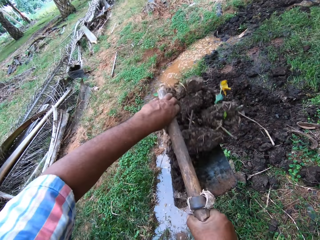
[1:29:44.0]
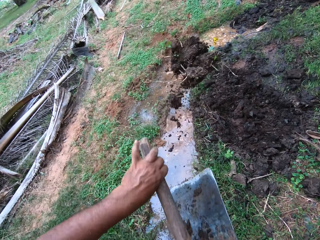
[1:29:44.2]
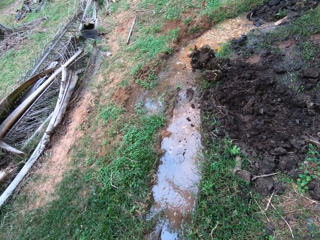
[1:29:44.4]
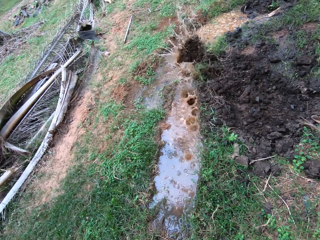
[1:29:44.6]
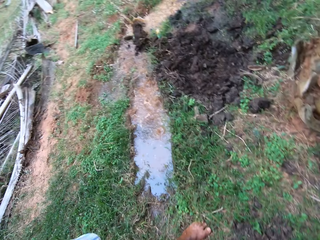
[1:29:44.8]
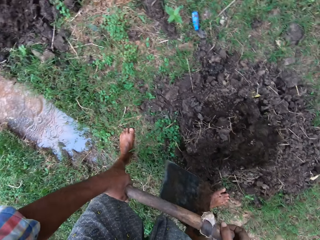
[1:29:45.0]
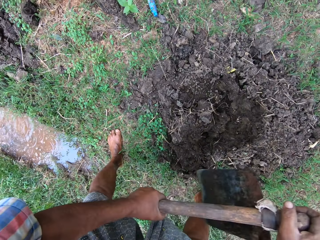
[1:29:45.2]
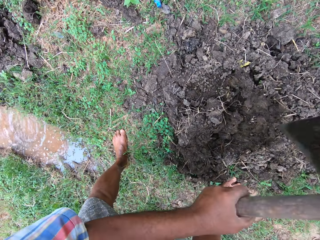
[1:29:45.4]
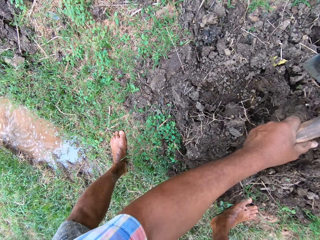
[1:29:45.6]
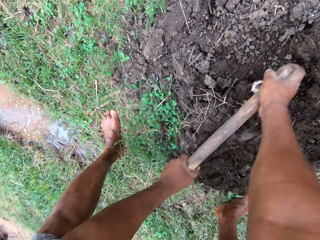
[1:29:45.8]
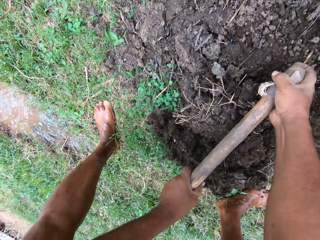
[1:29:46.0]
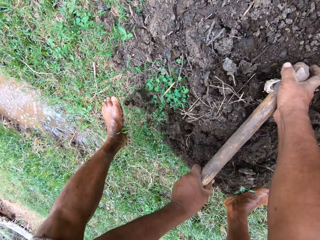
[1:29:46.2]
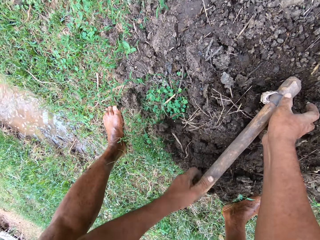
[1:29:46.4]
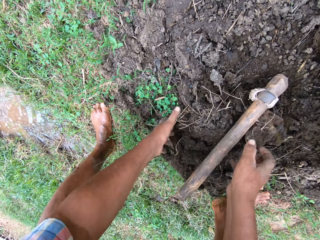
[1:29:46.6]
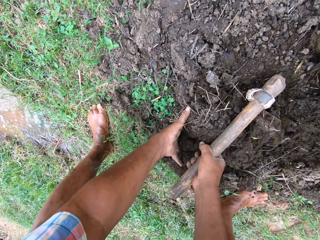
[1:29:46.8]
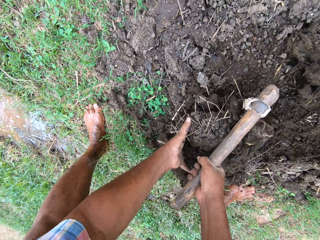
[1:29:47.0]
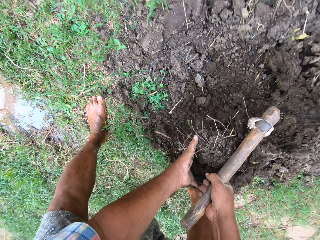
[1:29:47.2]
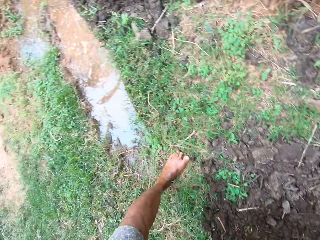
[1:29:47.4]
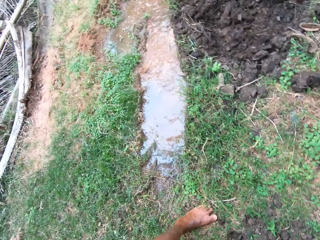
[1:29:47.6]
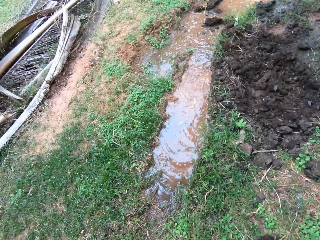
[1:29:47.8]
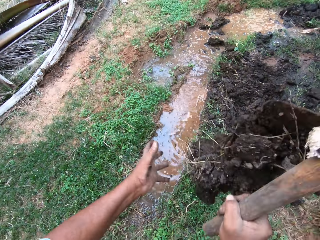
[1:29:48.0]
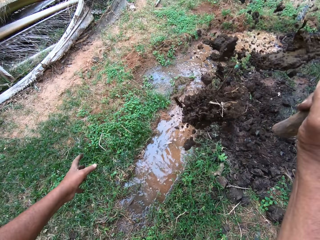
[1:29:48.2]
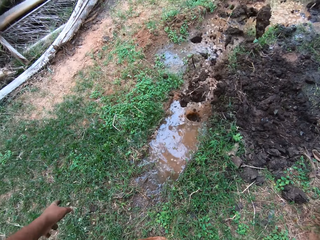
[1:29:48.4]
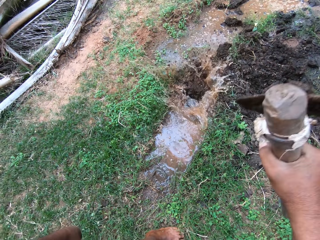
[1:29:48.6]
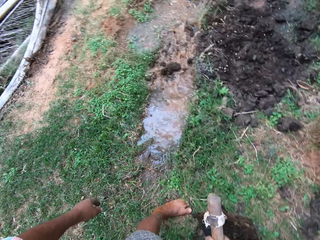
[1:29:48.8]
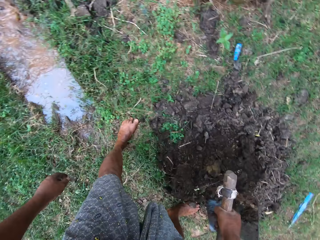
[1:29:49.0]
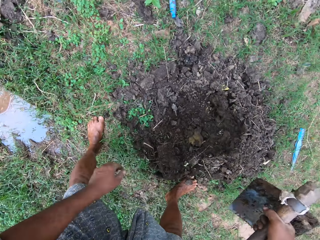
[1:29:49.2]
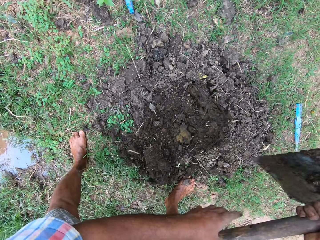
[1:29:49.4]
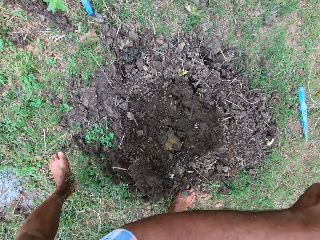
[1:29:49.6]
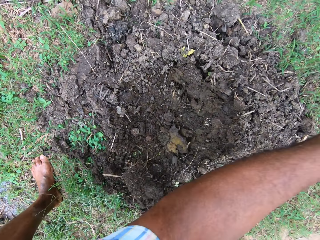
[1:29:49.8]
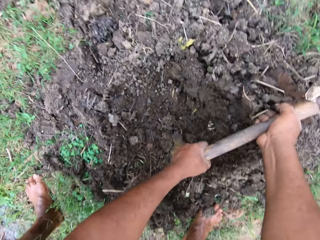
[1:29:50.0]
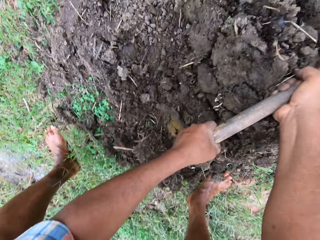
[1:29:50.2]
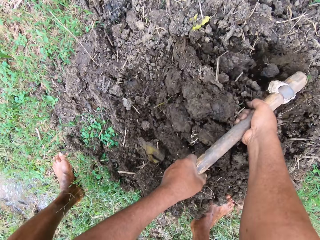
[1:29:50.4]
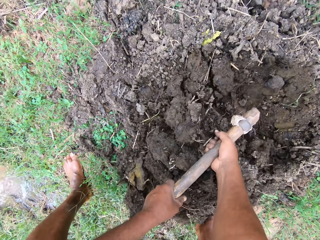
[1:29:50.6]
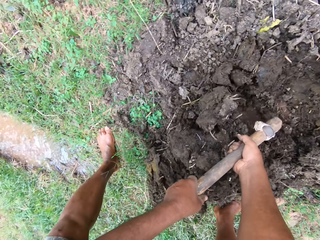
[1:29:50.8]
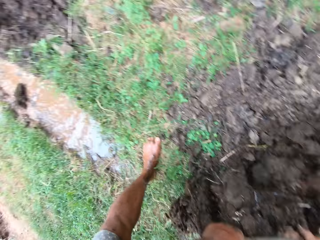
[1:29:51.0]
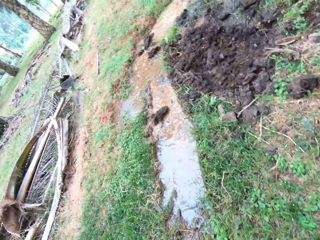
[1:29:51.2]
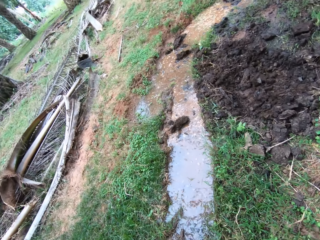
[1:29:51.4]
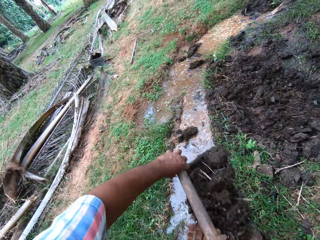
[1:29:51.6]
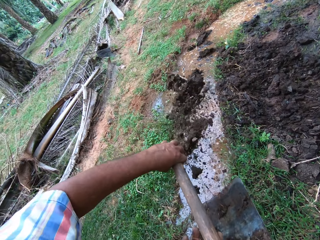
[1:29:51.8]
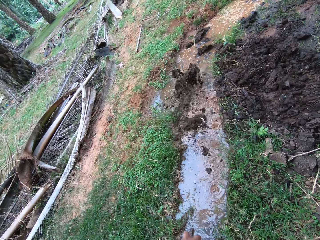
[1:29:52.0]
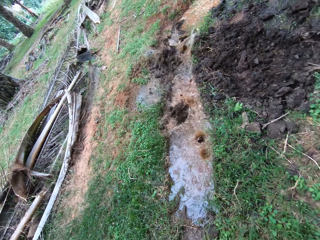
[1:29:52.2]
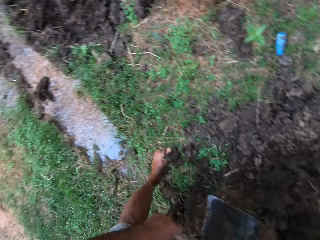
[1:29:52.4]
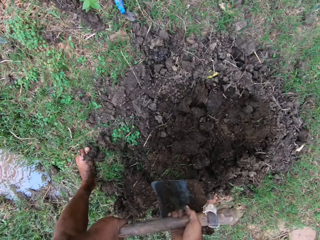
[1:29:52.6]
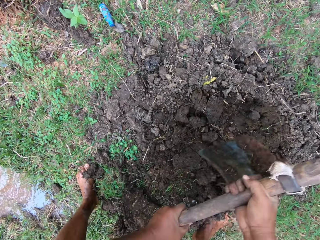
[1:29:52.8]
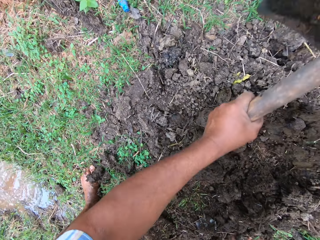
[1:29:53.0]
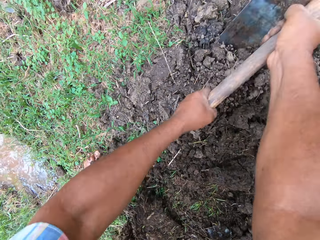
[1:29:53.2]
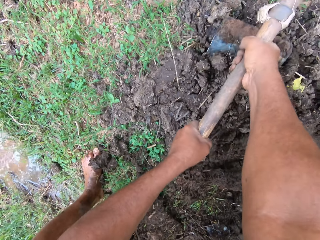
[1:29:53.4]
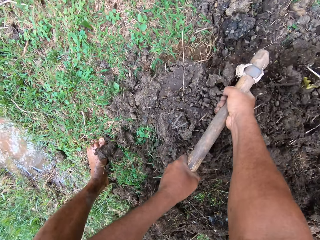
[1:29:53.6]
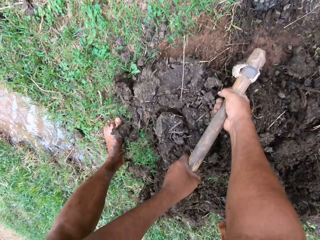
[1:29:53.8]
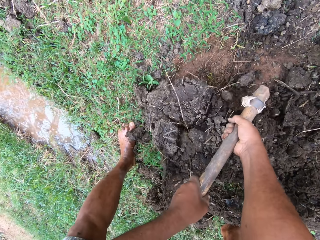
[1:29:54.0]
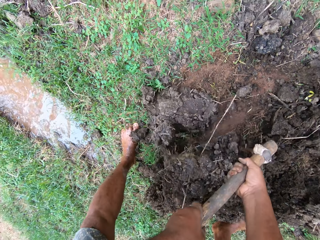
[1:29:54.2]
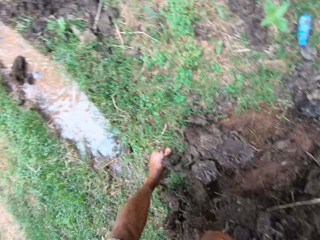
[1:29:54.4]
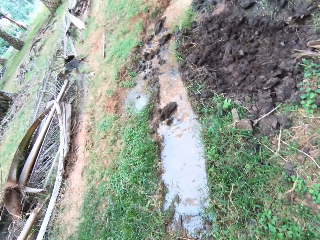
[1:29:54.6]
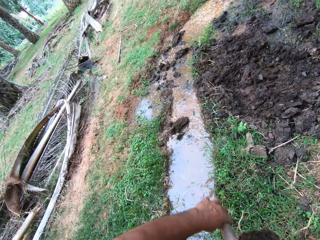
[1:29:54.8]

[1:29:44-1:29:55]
The camera wearer pours the soil in the water. He packs the manure with his left hand and the hoe. He throws the manure on water on the farm land. He hoes the farm land with the hoe in his hands. He pours the soil in the water. He scoops soil with the hoe.

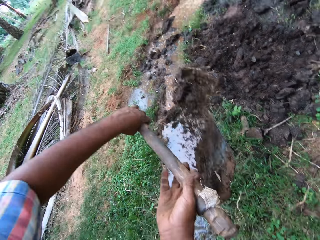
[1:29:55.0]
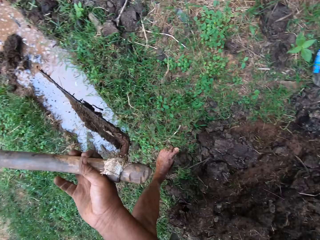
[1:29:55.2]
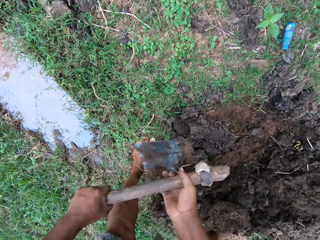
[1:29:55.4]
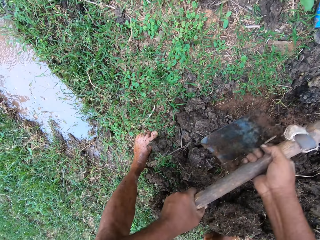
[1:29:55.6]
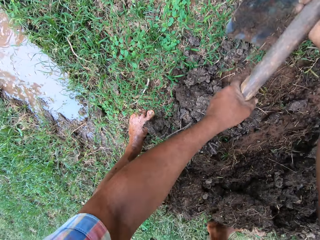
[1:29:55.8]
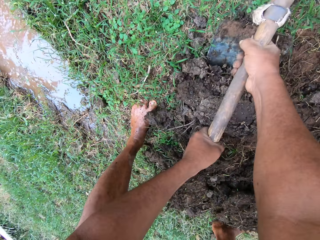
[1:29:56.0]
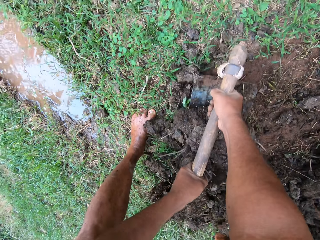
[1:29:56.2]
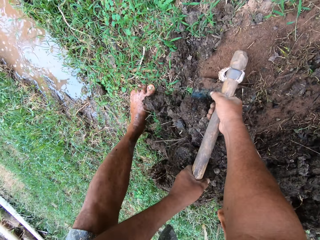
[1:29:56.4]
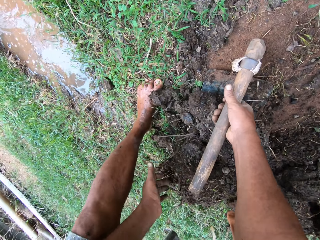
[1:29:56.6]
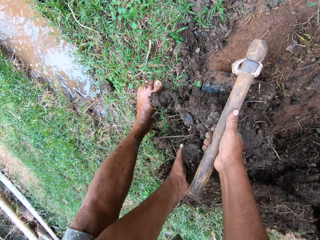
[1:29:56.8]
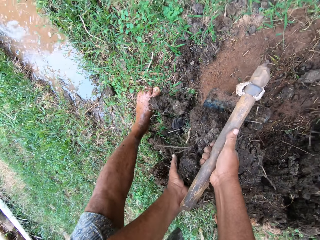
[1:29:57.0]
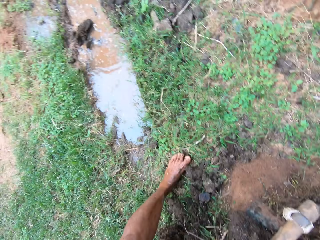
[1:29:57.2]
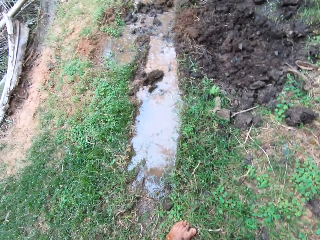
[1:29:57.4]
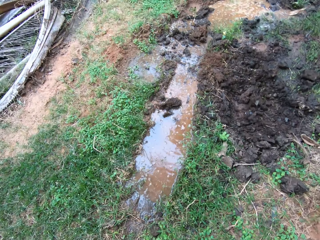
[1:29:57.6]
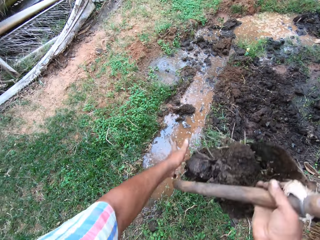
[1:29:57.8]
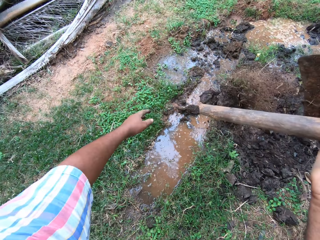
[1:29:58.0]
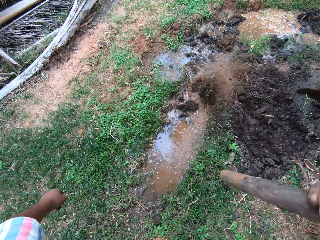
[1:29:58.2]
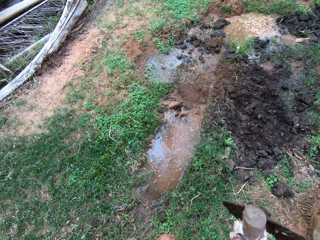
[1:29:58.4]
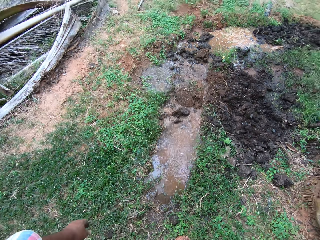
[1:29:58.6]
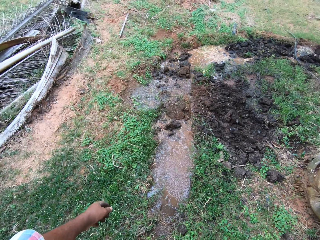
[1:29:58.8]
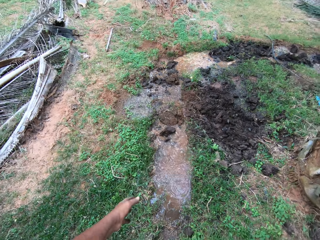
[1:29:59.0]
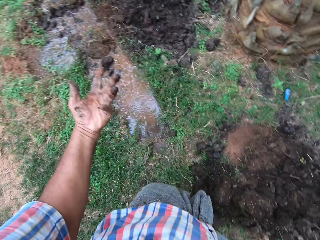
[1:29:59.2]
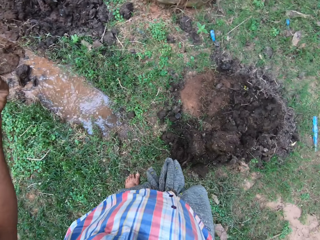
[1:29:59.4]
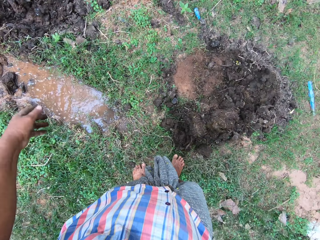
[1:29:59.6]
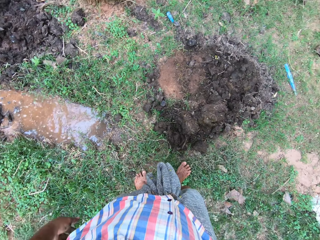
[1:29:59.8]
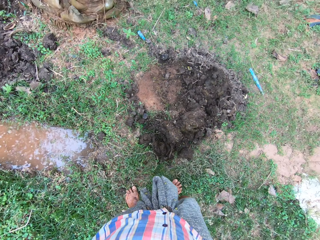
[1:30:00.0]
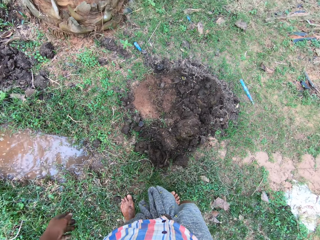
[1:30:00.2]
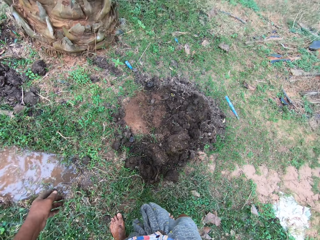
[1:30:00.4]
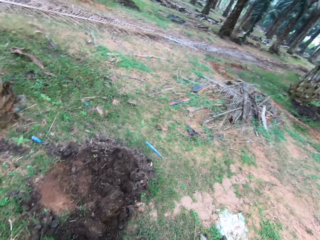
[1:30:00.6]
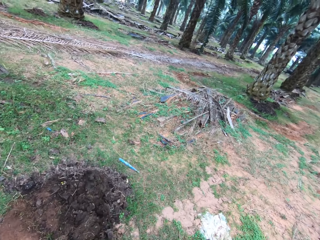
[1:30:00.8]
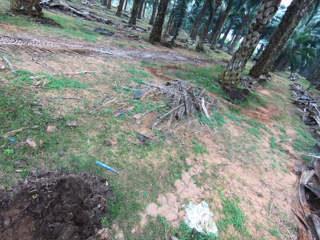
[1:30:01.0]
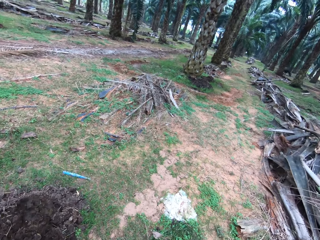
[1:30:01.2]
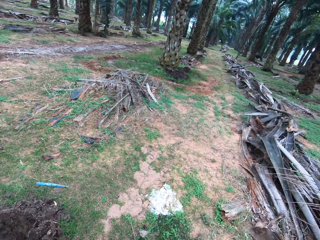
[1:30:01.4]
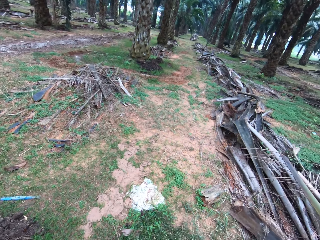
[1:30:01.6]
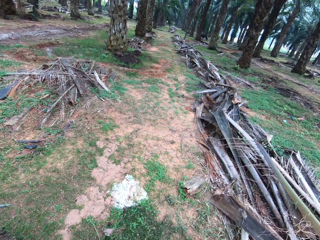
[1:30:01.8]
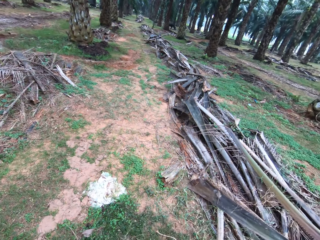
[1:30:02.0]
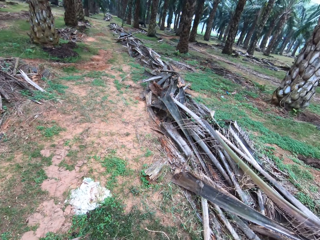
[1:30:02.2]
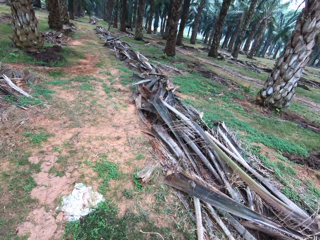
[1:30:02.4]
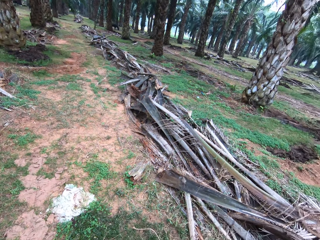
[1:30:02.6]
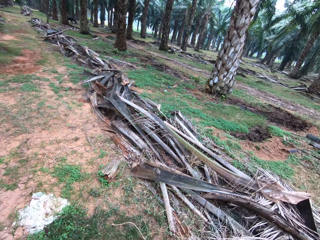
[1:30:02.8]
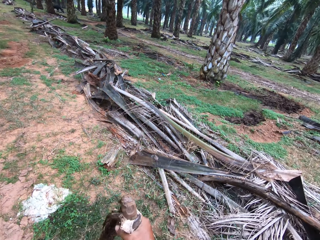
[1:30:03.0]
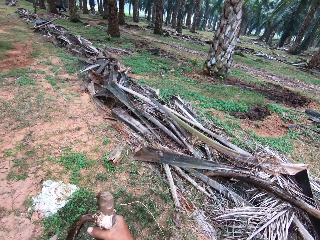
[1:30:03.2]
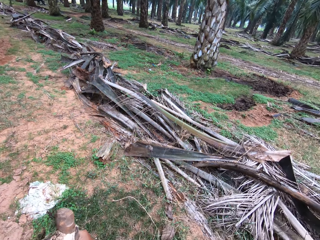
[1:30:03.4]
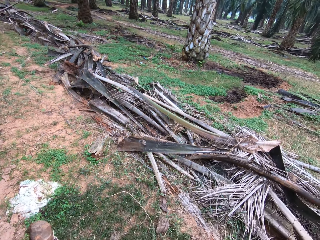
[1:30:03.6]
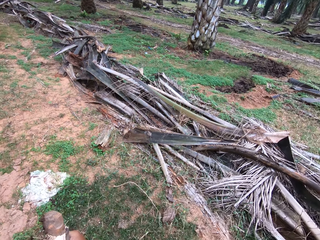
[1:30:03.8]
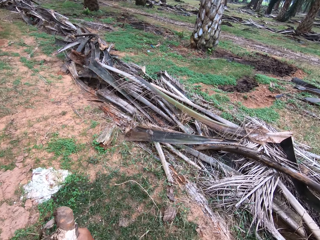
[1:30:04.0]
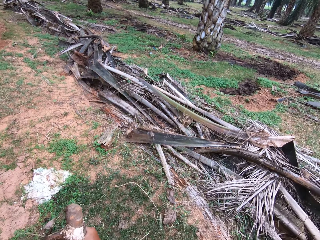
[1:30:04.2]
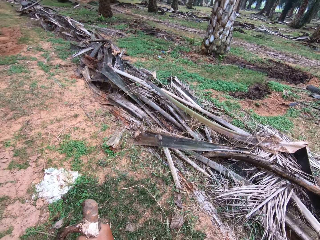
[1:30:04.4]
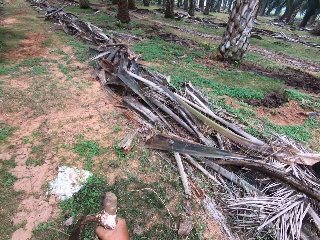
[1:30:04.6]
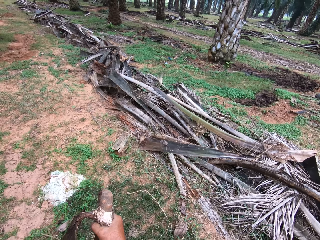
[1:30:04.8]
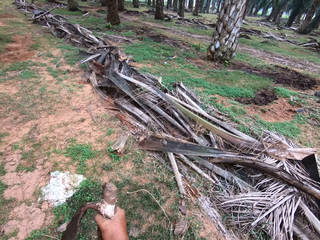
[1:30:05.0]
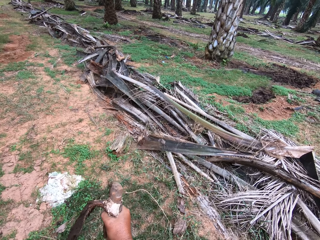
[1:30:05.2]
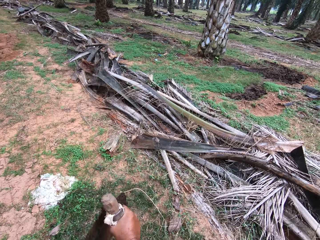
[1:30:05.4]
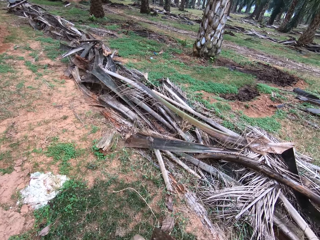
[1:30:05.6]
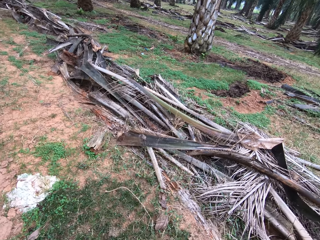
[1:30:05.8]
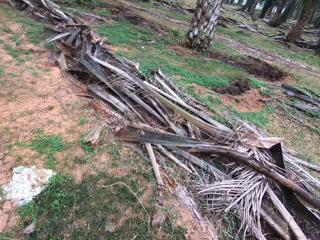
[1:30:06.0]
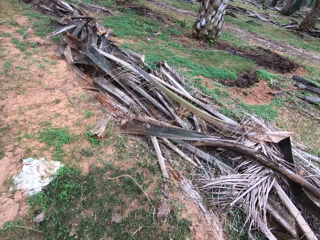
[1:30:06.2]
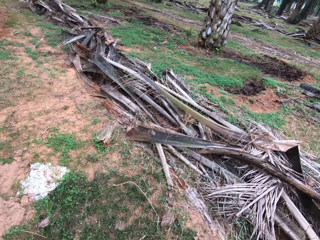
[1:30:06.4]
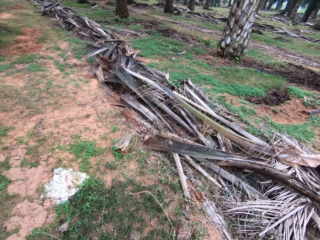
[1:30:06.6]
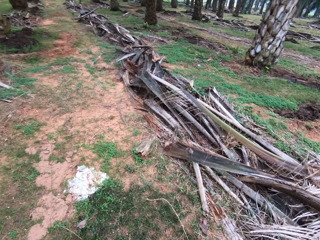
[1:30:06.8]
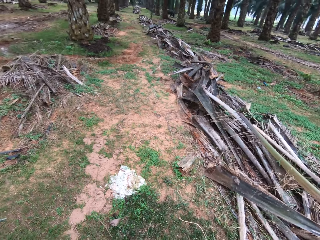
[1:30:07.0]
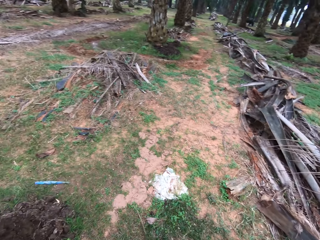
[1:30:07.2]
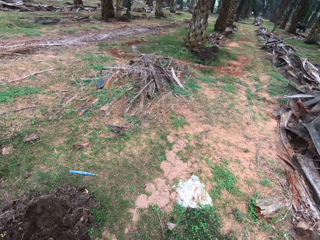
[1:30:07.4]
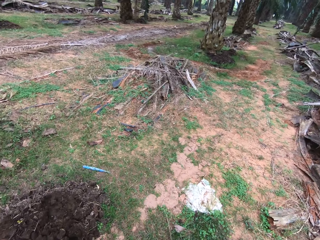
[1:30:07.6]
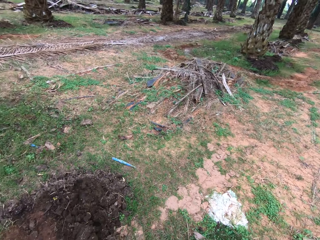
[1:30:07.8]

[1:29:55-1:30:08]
The camera wearer pours the soil in the water. He packs the manure with his left hand and the hoe. He throws the manure on water on the farm land.
